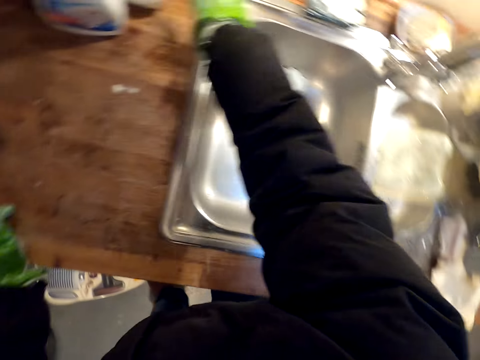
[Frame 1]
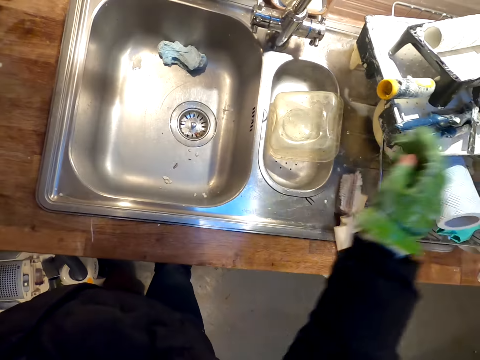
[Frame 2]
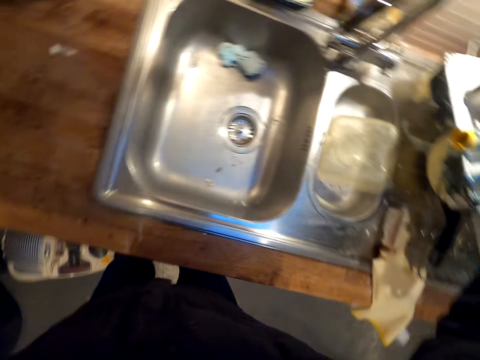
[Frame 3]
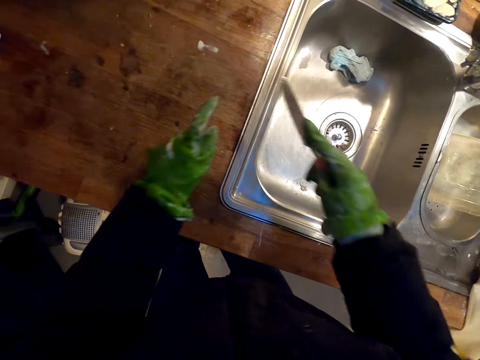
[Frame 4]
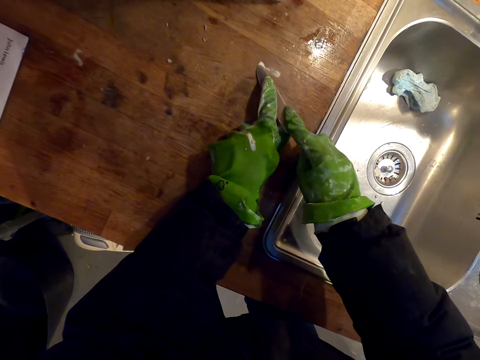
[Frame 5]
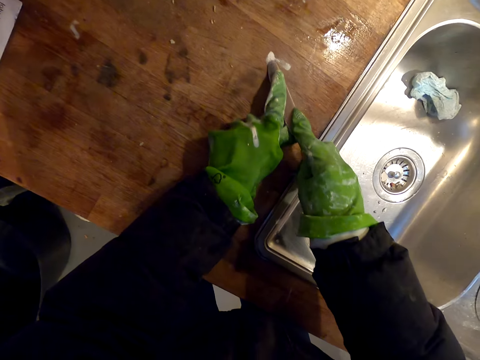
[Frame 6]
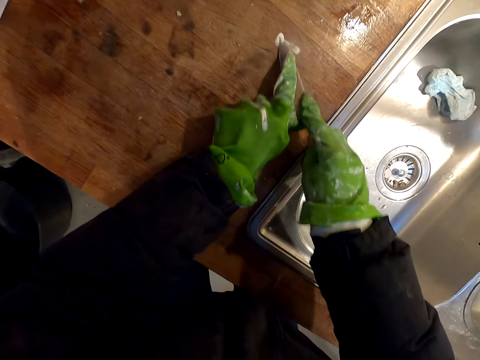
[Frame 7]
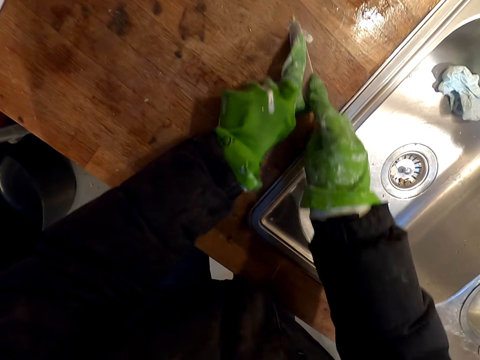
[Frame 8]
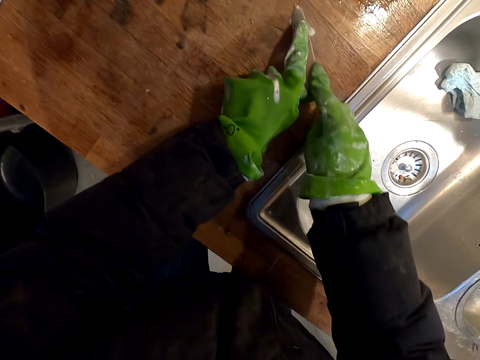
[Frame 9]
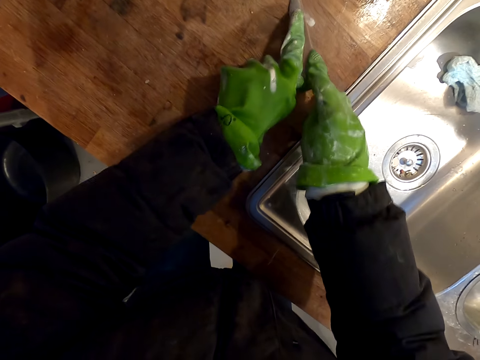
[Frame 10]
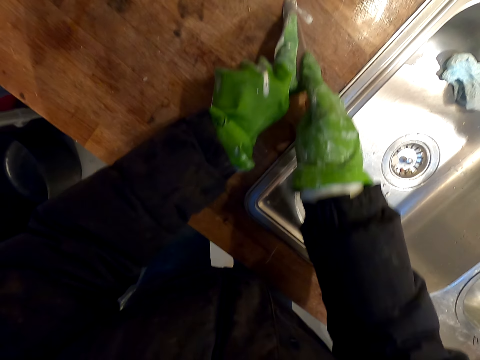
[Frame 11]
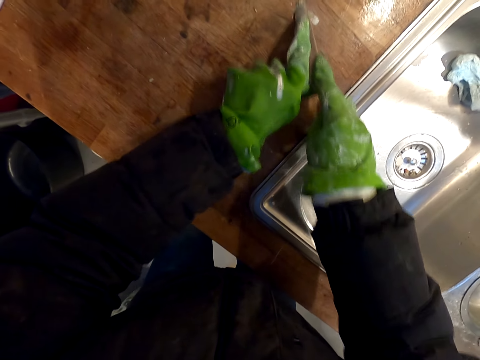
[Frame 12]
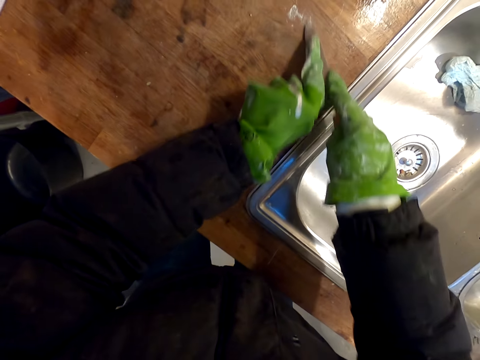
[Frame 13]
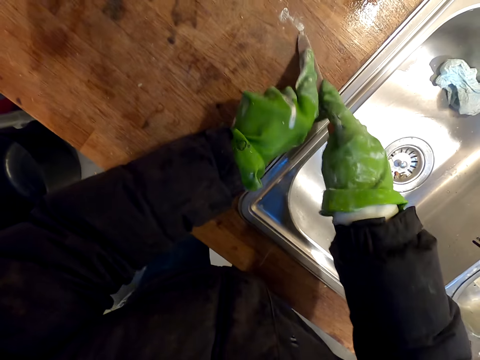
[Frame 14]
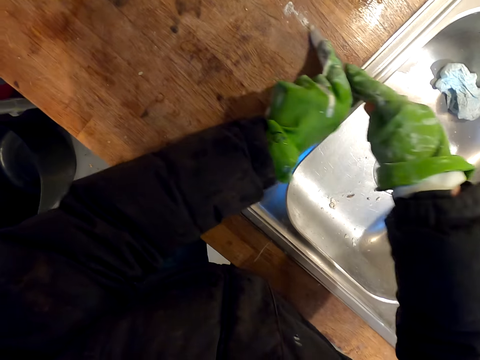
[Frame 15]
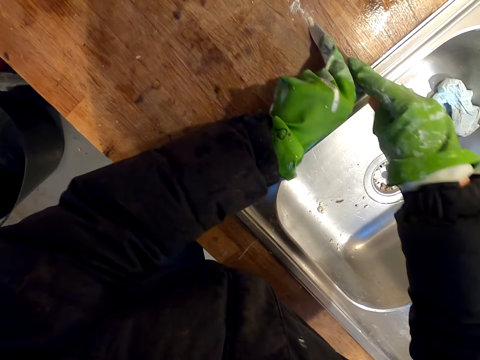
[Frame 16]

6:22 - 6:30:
The camera wearer puts the brush away. They pick up a knife. They scrub paint off the counter. They remove the stains with the knife.

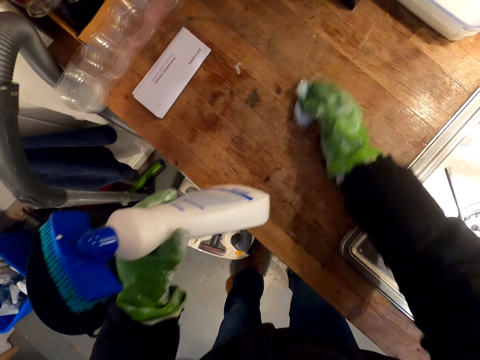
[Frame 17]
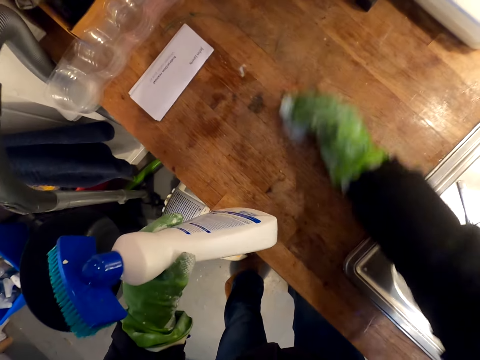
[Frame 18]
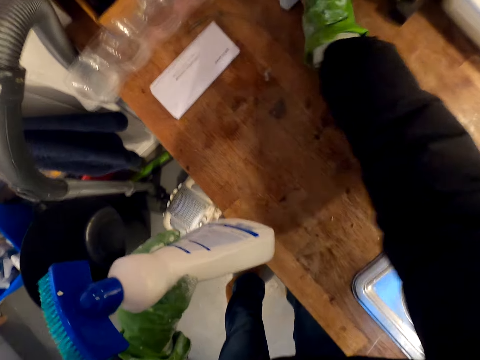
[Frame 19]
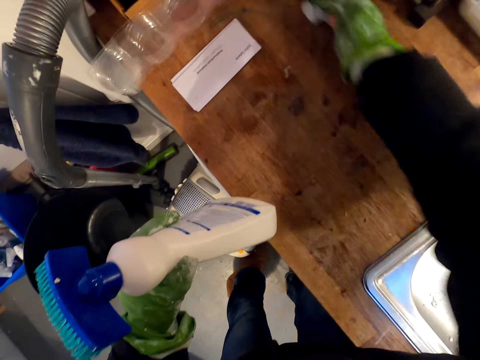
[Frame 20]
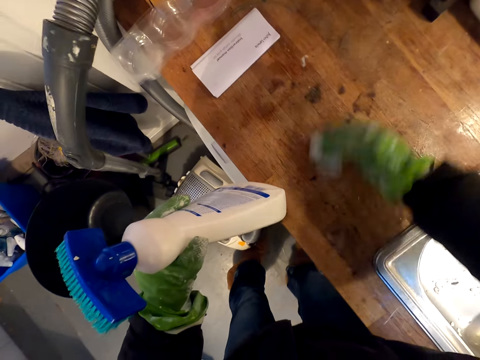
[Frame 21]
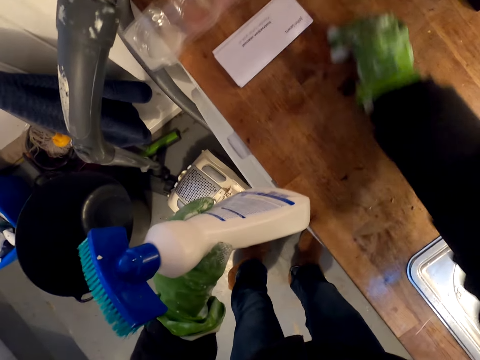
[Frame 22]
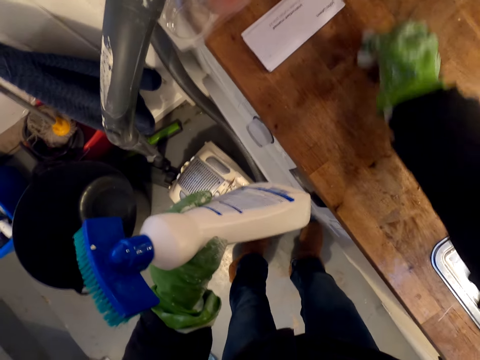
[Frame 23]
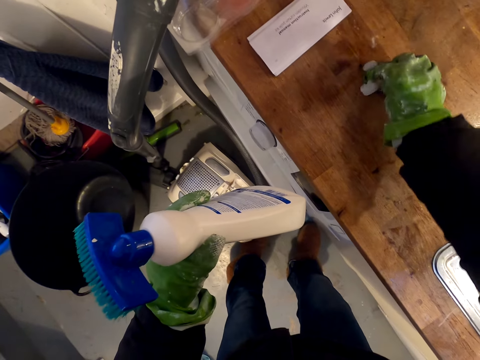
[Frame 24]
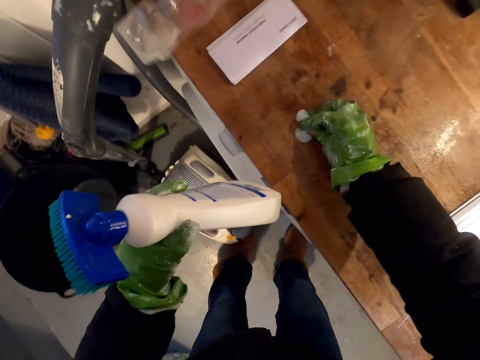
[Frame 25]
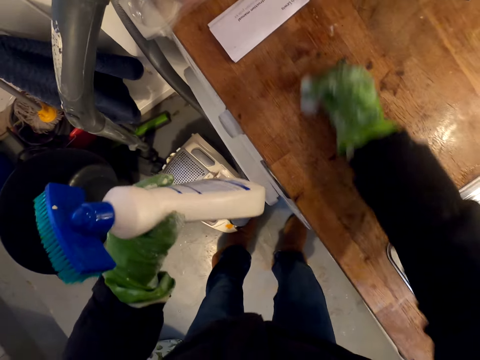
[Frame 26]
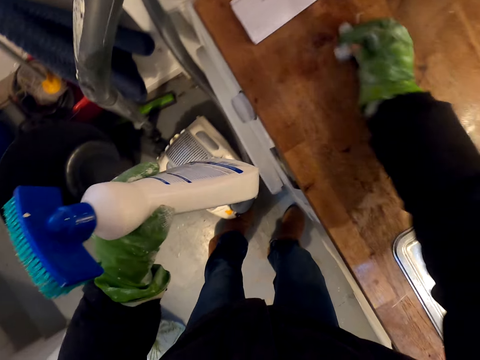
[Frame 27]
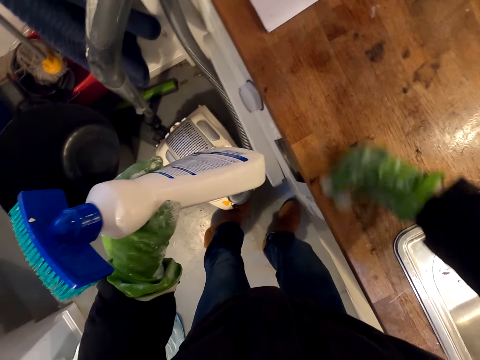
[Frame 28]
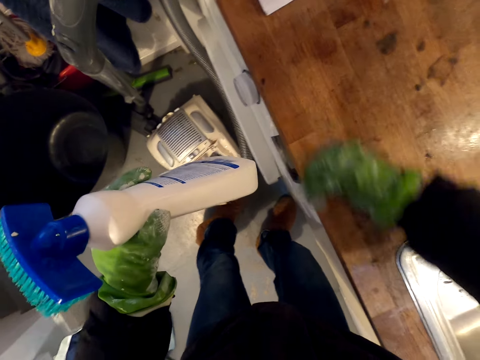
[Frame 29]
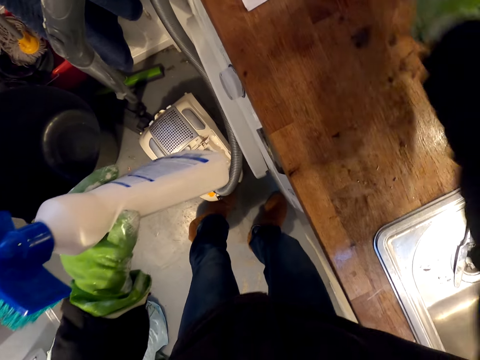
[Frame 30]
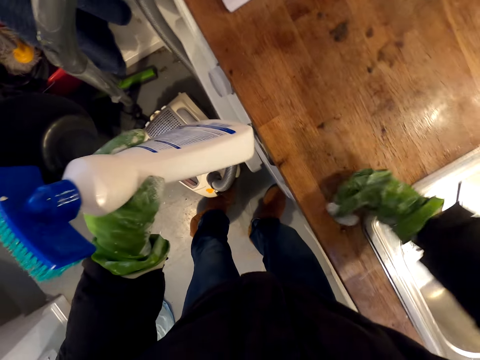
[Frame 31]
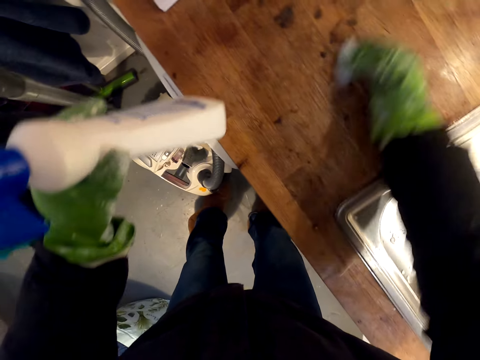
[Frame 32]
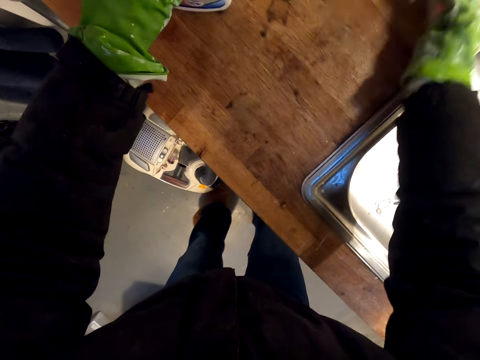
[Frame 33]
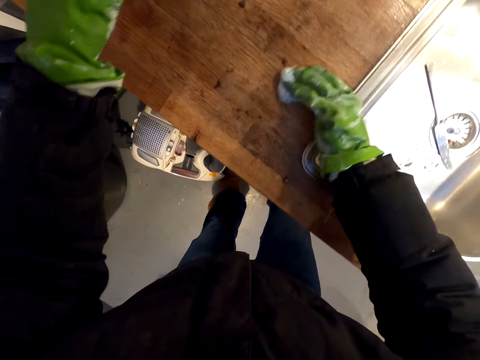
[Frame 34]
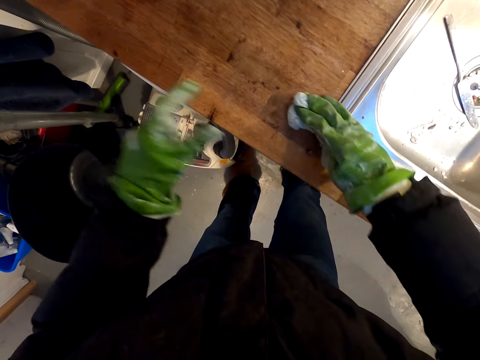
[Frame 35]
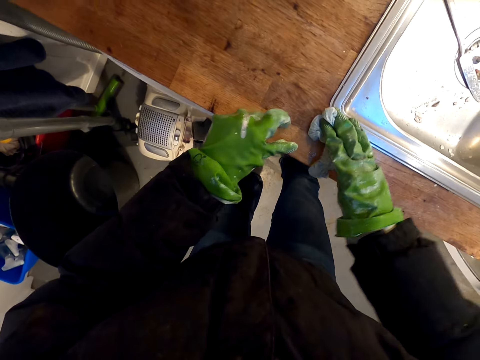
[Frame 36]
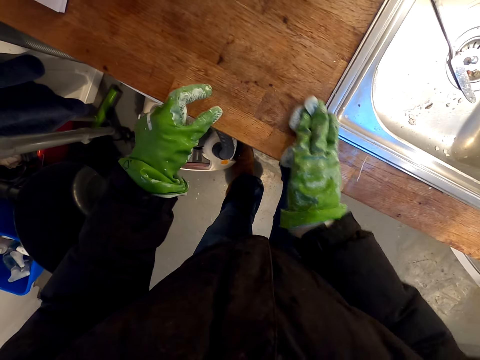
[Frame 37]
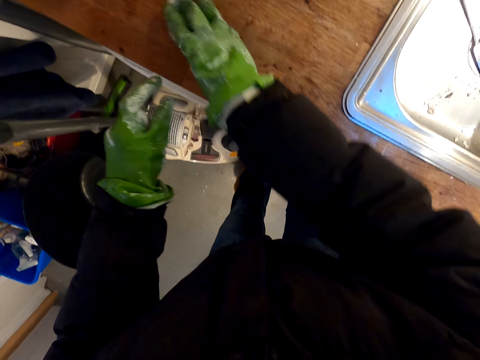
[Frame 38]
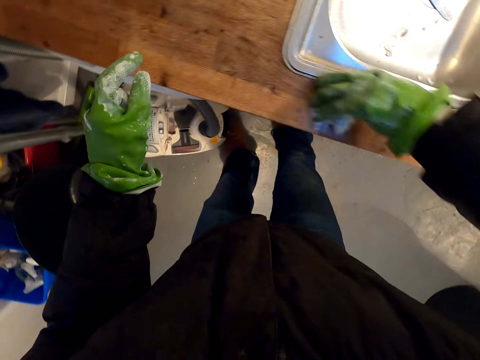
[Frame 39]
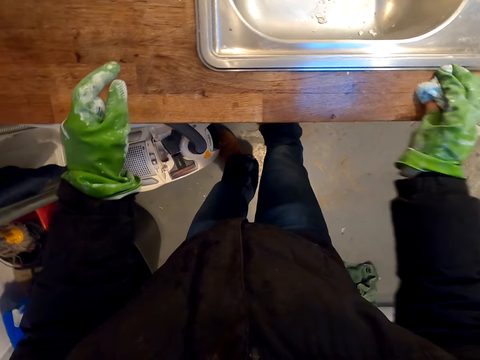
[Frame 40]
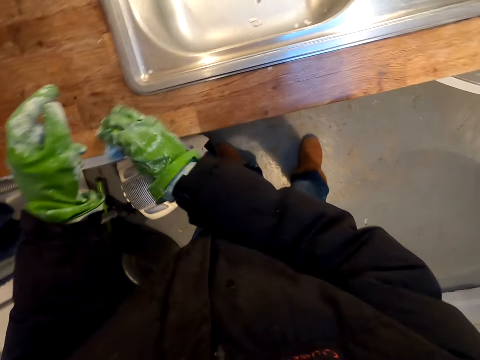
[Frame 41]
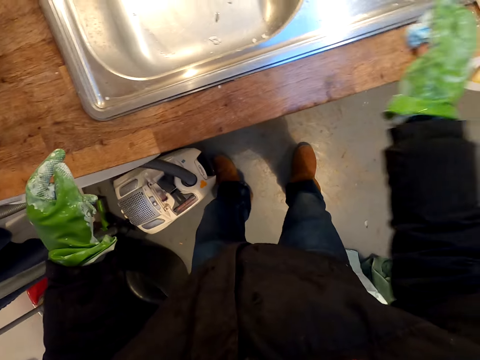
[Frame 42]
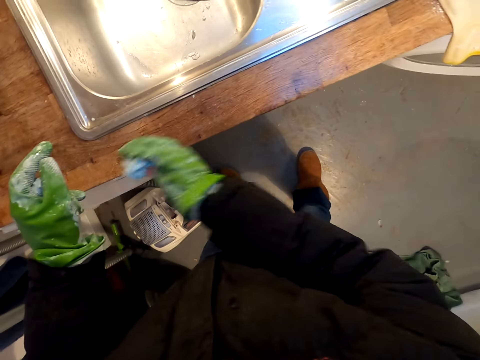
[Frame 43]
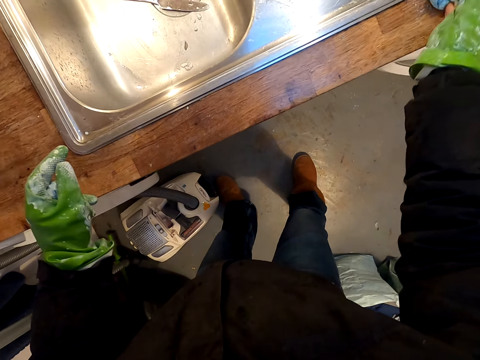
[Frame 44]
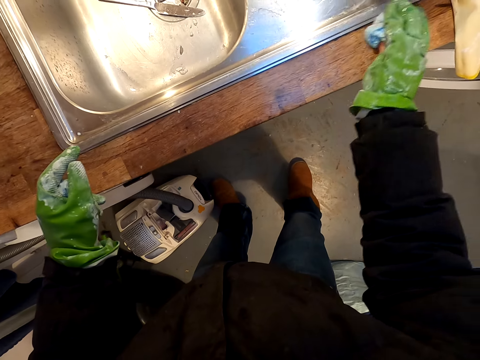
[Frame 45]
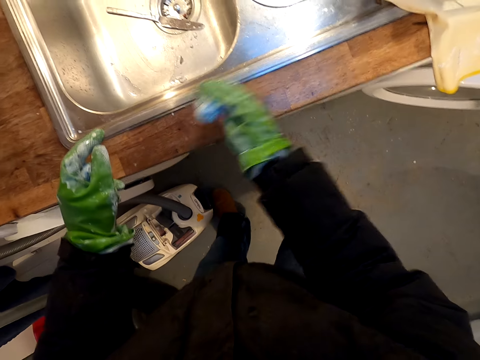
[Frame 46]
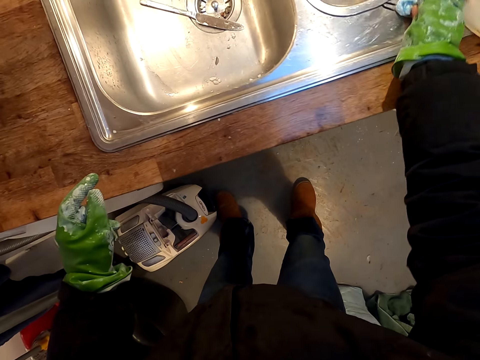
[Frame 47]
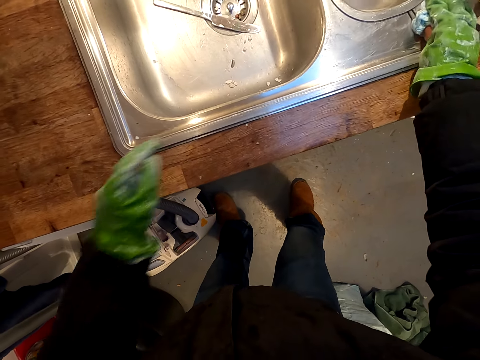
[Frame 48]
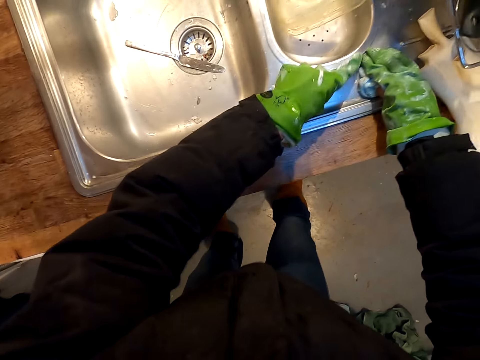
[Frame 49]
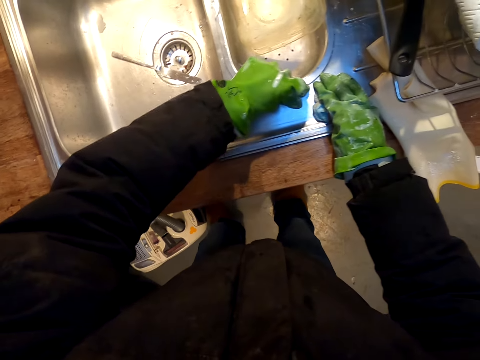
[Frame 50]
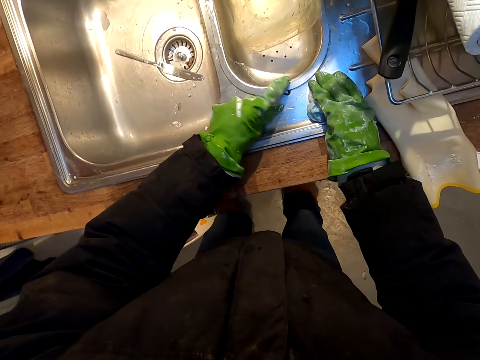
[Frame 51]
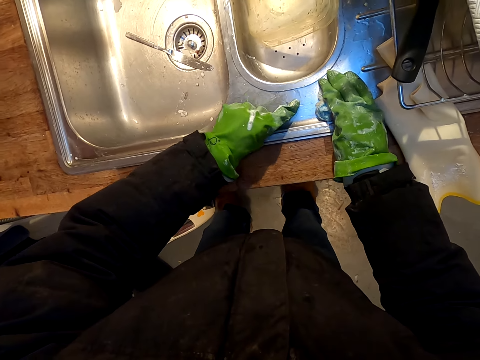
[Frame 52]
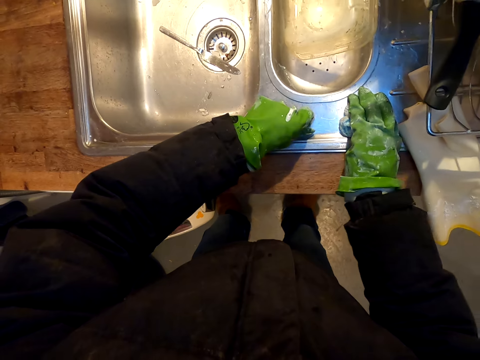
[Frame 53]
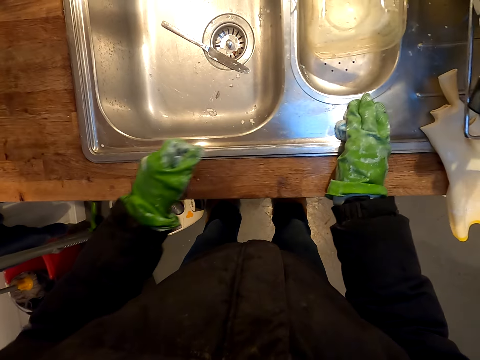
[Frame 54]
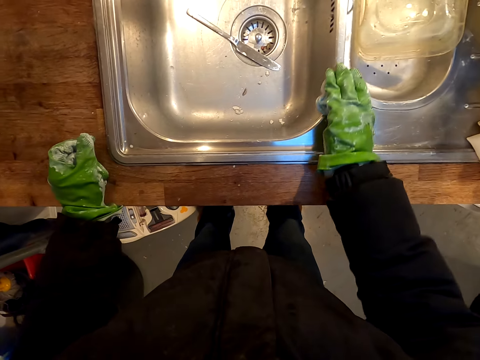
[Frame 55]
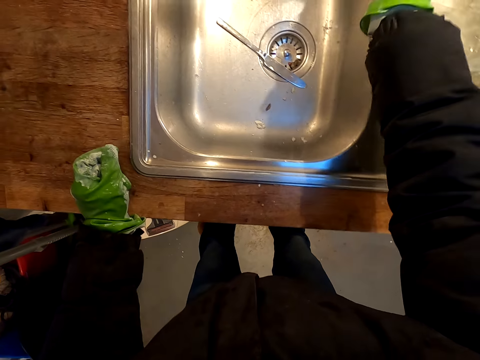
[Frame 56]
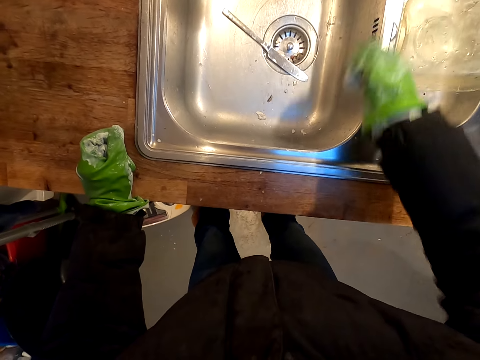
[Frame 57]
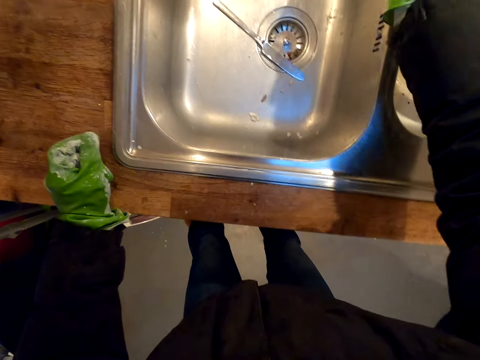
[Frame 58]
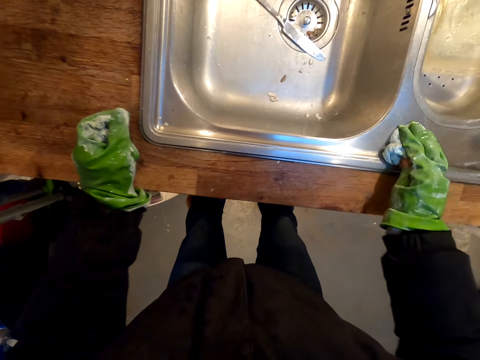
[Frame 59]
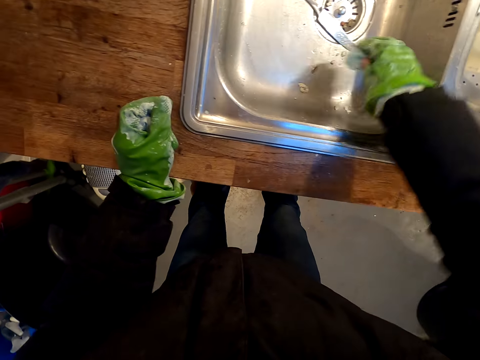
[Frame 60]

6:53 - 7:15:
The camera wearer wipes the sink area. They scrub the counter. They wipe the counter. They put the sprayer bottle on the counter. They wipe the sink area. They clean the sink.
